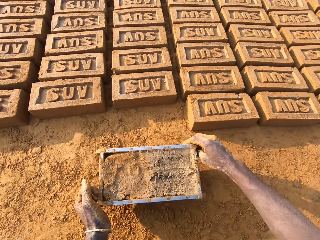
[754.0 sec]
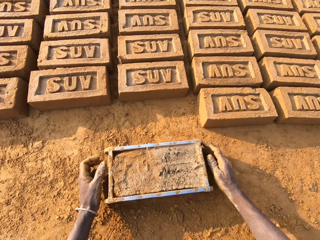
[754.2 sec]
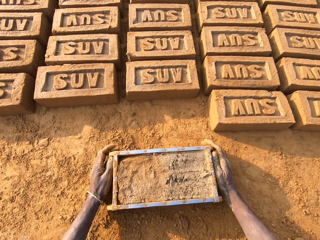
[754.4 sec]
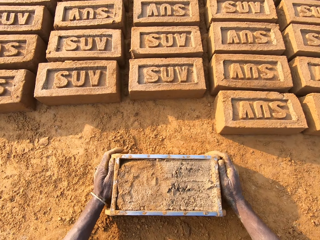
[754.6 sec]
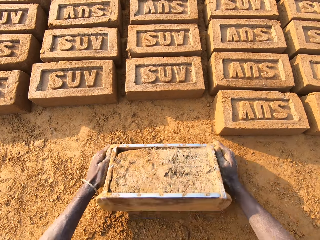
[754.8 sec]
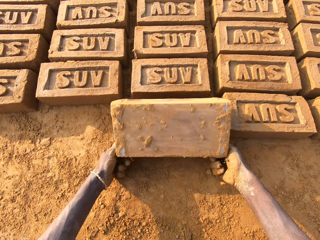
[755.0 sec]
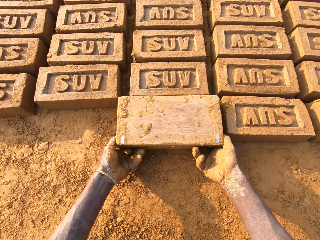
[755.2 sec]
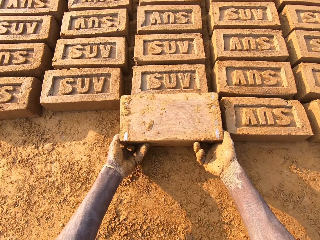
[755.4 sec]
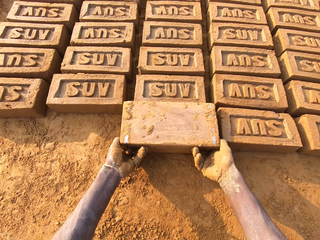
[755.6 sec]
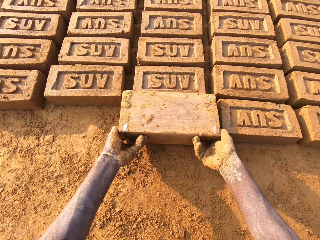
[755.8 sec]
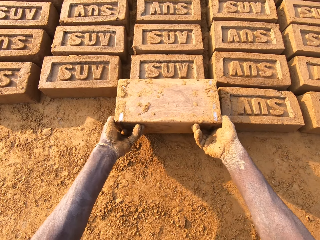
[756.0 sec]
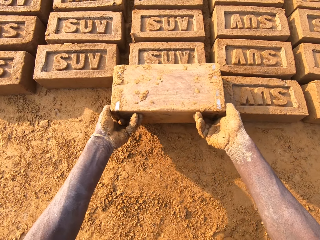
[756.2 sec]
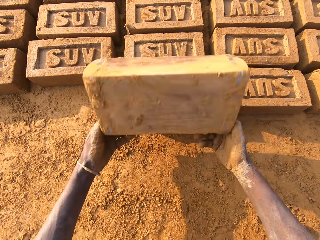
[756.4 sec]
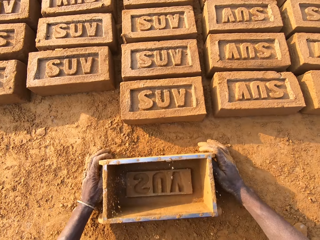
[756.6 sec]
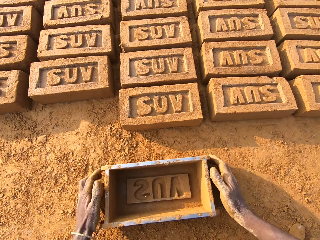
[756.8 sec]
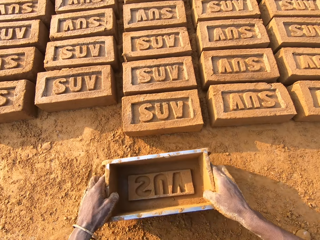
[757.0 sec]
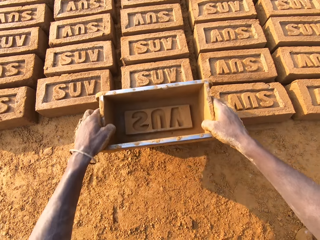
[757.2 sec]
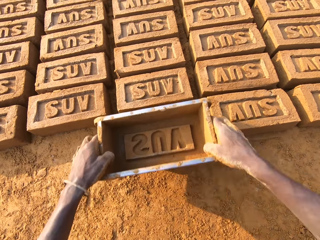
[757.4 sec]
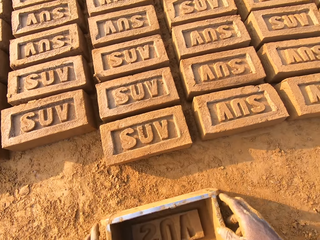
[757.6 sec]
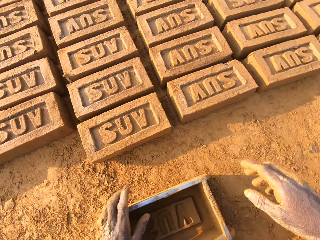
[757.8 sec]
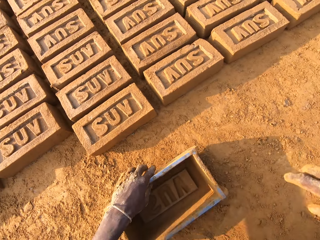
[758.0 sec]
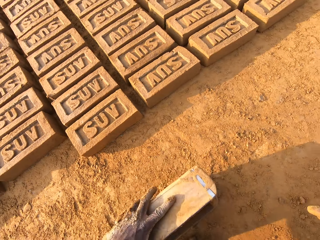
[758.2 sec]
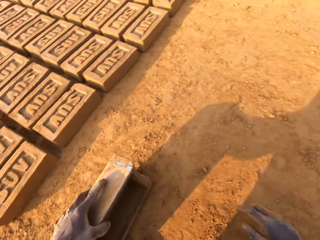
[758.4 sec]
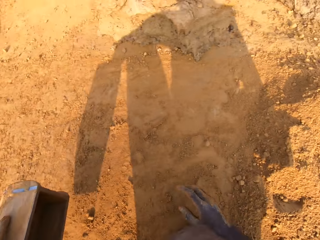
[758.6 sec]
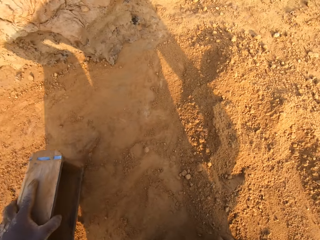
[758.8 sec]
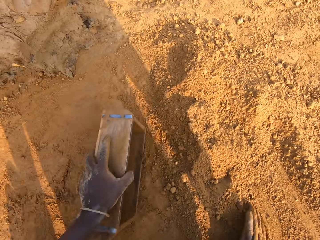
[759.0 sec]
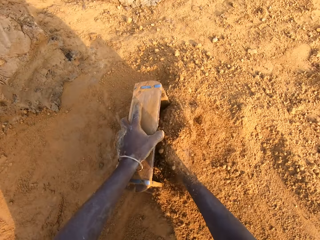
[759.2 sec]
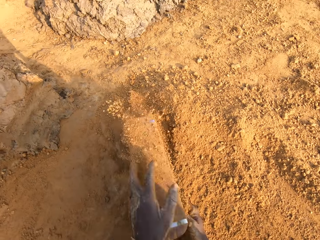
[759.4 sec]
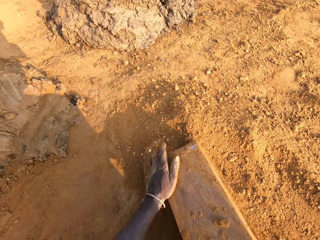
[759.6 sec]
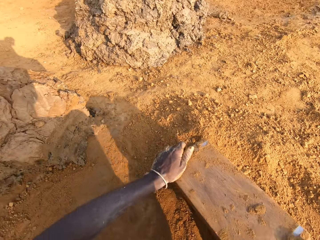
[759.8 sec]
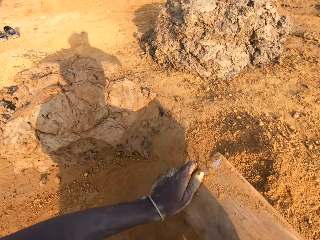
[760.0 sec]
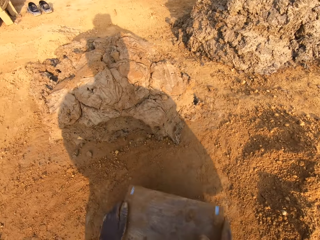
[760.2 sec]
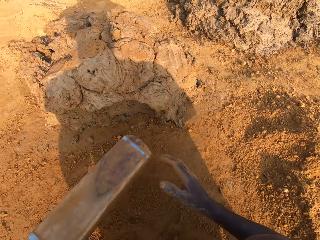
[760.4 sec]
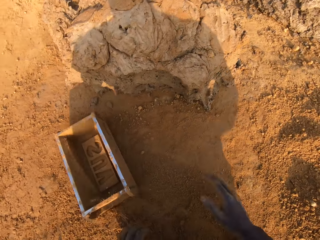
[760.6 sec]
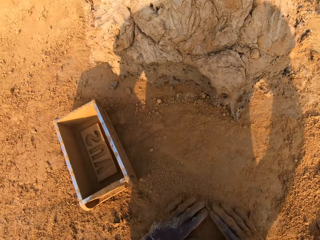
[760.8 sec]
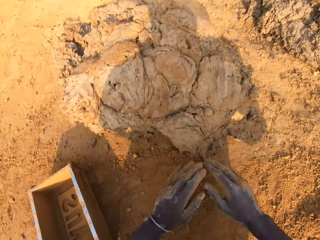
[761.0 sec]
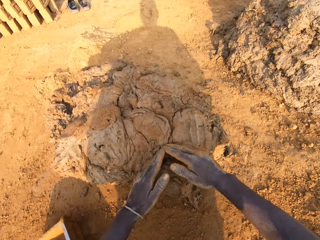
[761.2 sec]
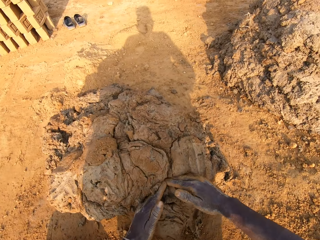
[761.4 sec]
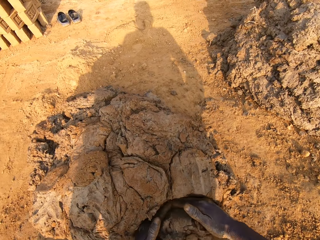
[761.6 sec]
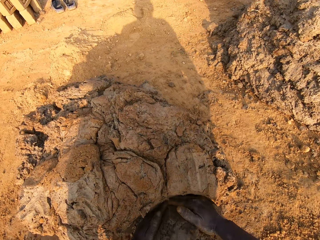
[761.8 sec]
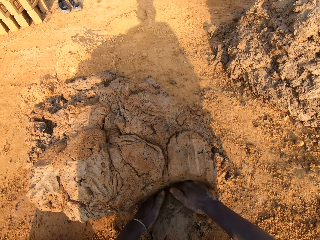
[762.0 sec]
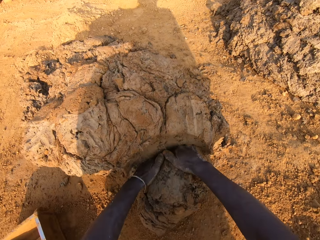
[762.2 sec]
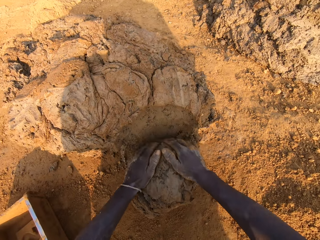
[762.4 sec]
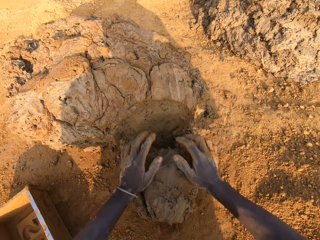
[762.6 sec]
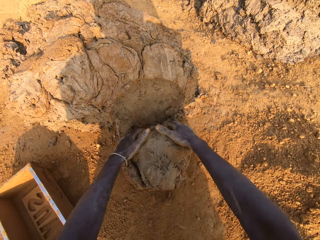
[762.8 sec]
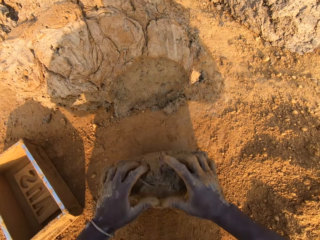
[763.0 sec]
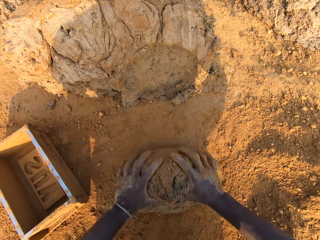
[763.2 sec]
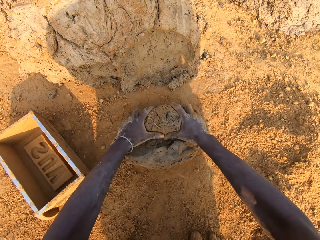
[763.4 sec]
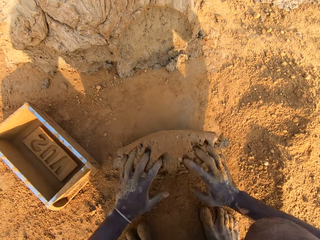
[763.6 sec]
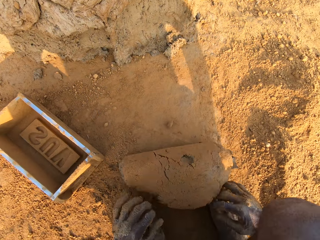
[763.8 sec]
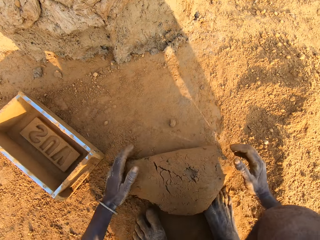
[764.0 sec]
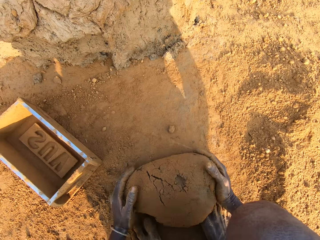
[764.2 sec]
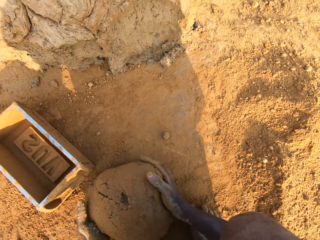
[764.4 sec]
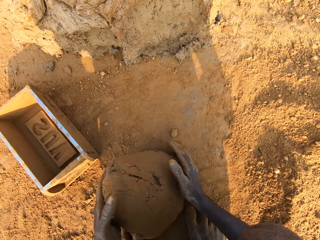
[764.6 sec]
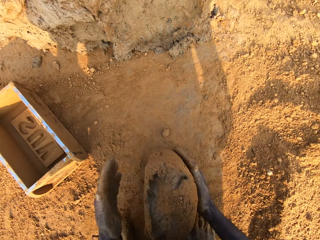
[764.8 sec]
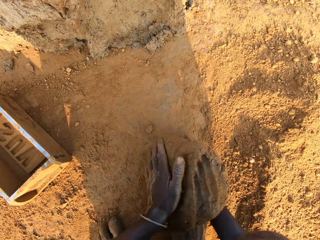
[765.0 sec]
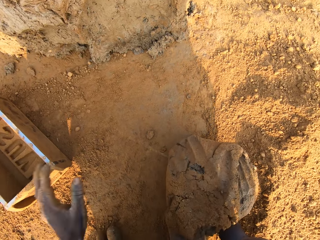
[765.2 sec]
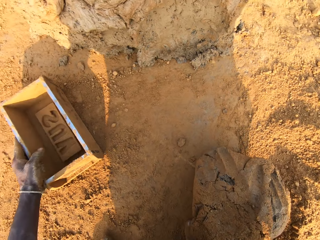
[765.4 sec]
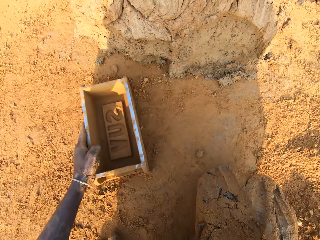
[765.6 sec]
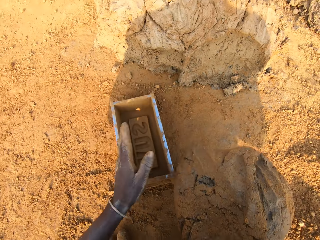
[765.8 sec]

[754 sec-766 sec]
The camera wearer drops the iron brick mold beside other bricks on the ground. He turns the iron brick mold on the ground. He puts down the brick. He drops the iron brick mold on the ground. He hits the brick with the iron brick mold in his hands. He drops the iron brick mold on the ground. He pours sand or soil into the iron brick mold with his right hand. He removes the sand from the iron brick mold. He pours the soil down. He drops the iron brick mold on the ground. He cuts a portion of the concrete or mud from the heap of concrete on the ground with his two hands. He moulds the mud. He mixes the concrete on the ground with his hands.

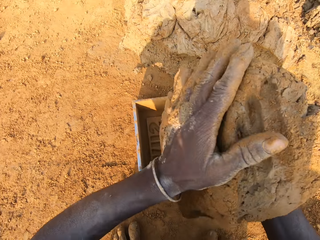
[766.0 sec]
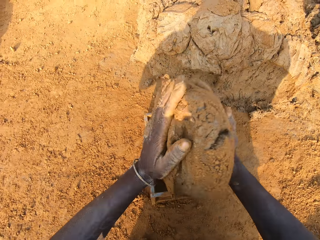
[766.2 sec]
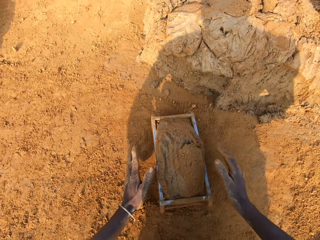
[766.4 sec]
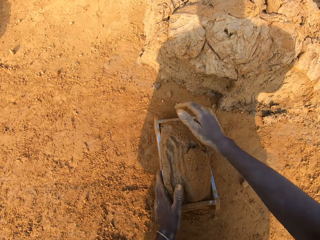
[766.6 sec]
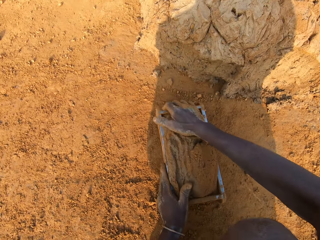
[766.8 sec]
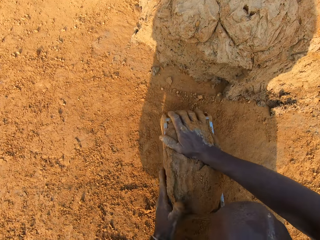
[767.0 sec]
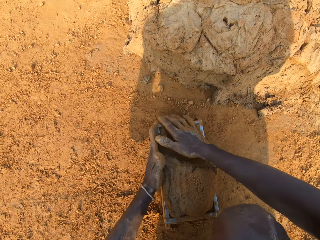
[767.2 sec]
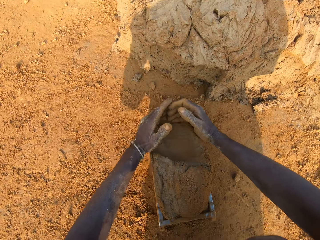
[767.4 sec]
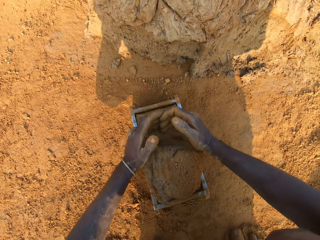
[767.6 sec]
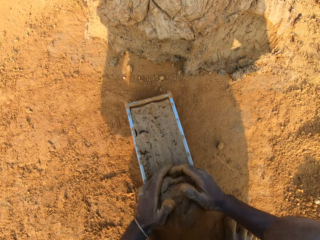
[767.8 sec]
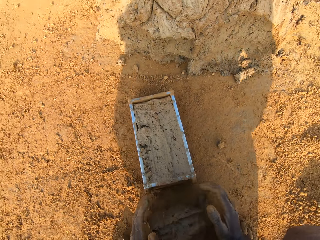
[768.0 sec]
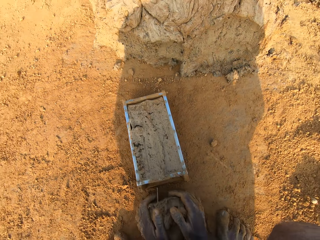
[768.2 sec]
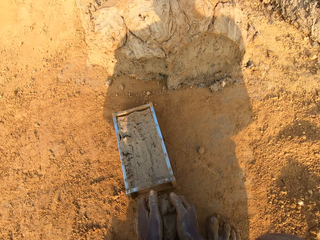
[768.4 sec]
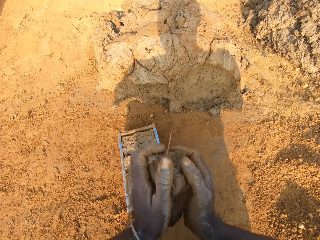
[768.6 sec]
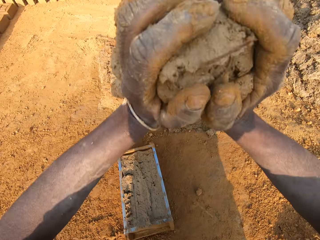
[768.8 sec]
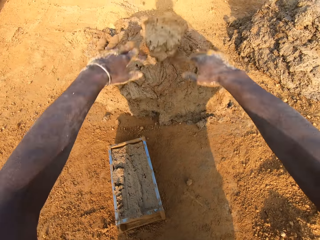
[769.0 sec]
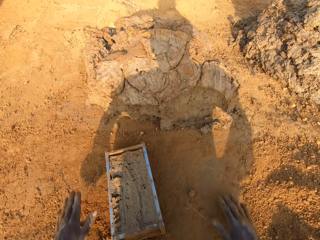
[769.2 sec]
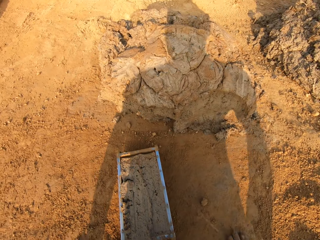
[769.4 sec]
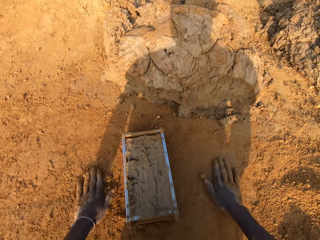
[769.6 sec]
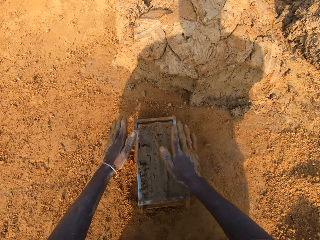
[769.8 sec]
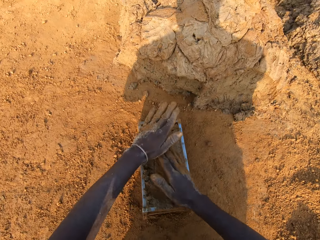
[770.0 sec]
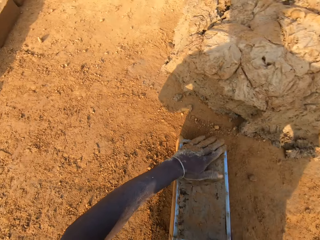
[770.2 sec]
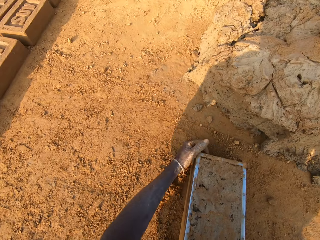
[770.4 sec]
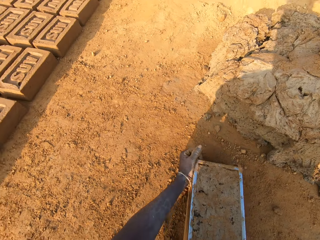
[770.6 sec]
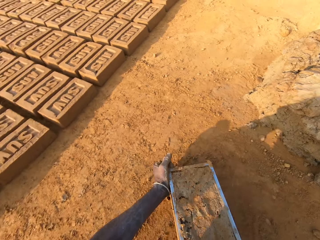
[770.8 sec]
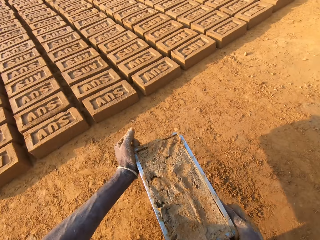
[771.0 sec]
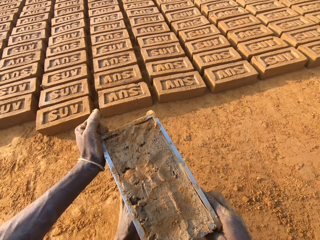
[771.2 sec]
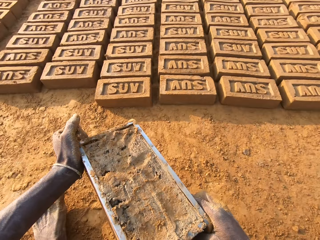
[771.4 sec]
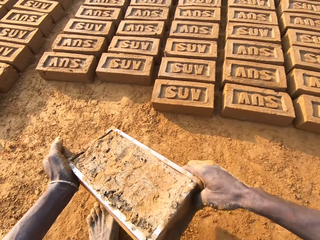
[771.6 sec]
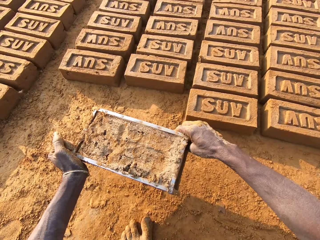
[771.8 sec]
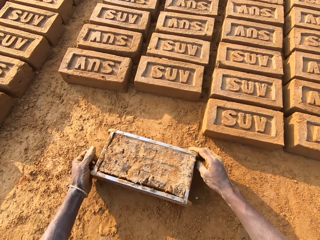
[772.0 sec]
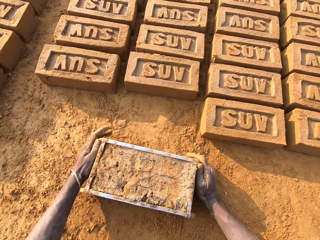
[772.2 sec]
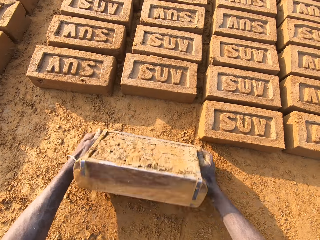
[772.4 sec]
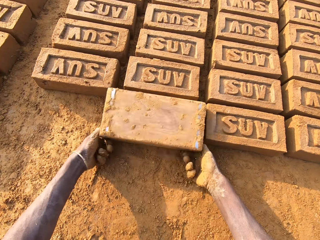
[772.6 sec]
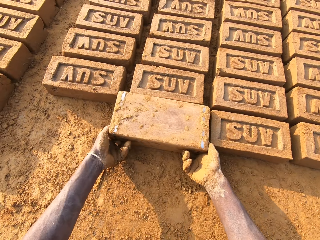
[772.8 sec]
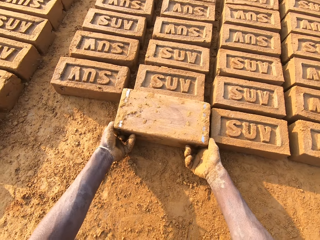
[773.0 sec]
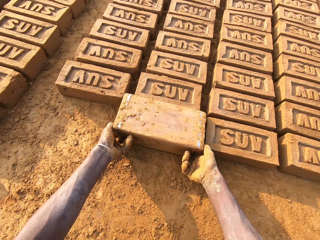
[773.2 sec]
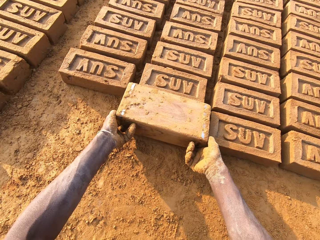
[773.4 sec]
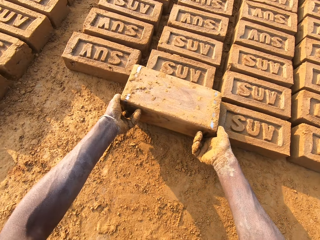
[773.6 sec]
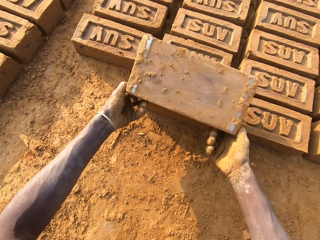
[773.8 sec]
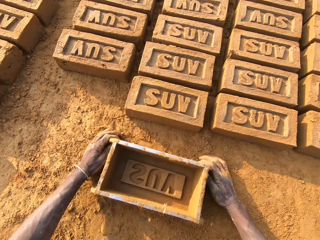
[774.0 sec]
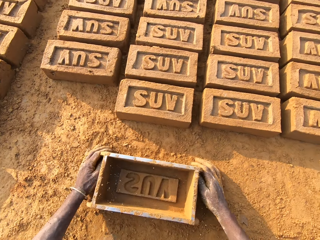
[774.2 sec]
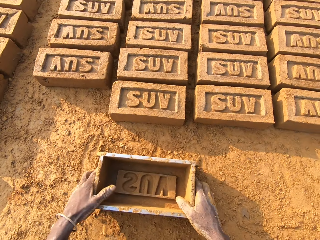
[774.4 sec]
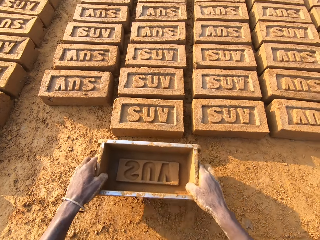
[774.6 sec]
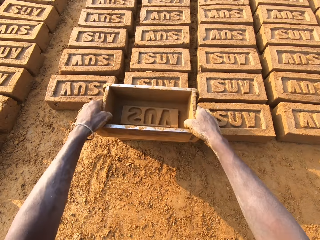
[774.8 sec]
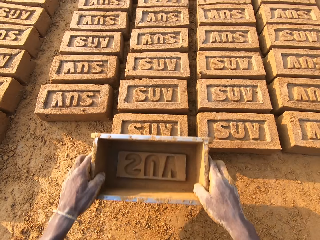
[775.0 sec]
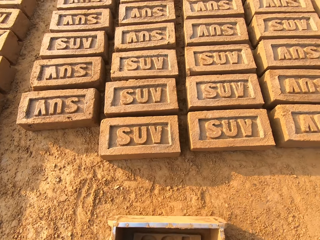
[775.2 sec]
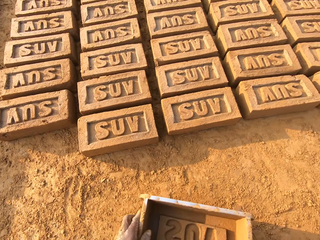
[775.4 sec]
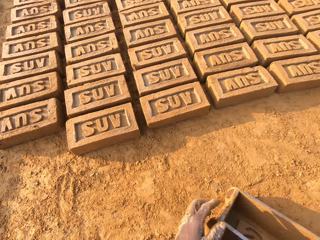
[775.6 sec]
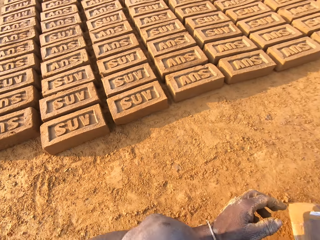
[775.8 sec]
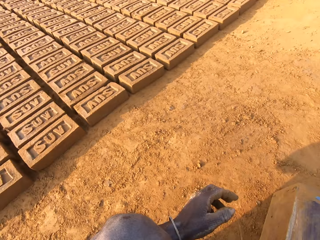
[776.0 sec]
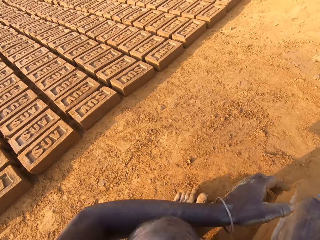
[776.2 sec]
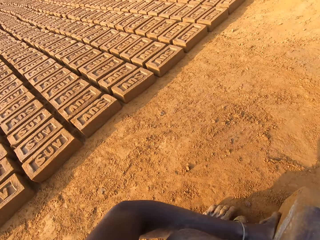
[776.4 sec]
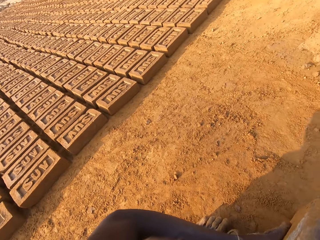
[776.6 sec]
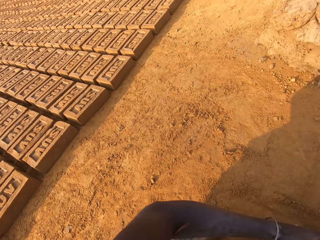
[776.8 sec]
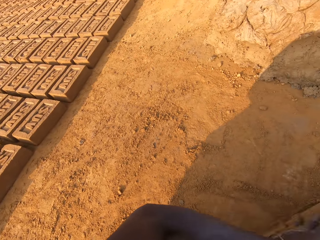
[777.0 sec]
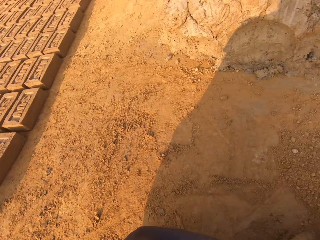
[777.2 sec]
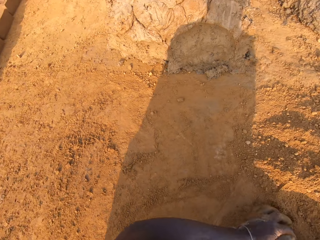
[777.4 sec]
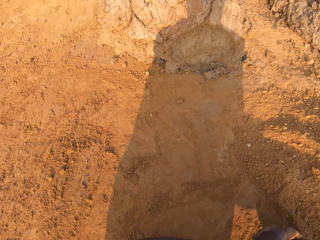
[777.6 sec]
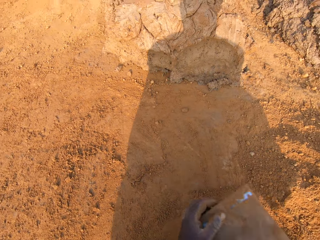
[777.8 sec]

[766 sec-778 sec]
The camera wearer shifts the iron brick mold on the ground with his left hand. He drops the concrete in his hand in the iron brick mold. He removes the excess concrete from the iron brick mold. He drops the excess concrete on the heap of concrete on the ground. He carries the iron brick mold from the ground with his hands. He drops the iron brick mold beside other bricks on the ground. He turns the iron brick mold on the ground. He puts down the brick. He drops the iron brick mold on the ground. He hits the brick with the iron brick mold in his hands. He drops the iron brick mold on the ground. He turns around with the iron brick in his right hand.
